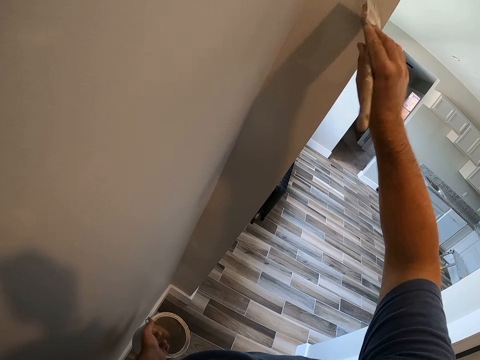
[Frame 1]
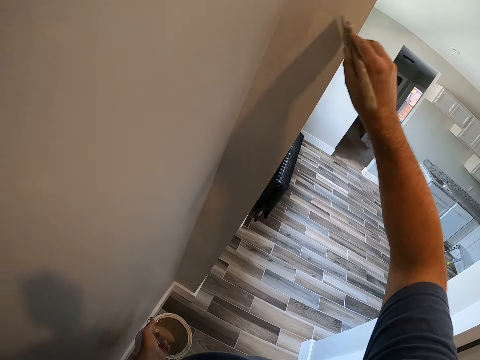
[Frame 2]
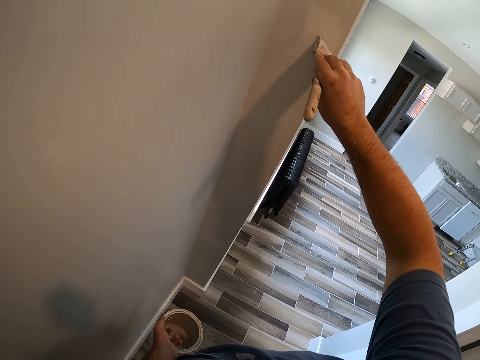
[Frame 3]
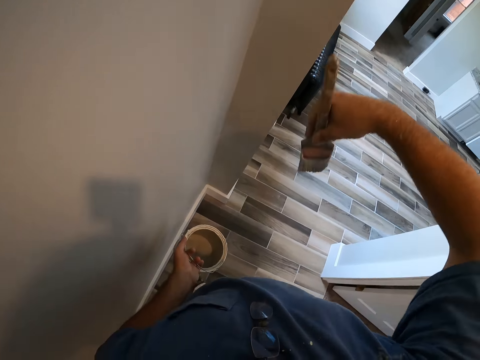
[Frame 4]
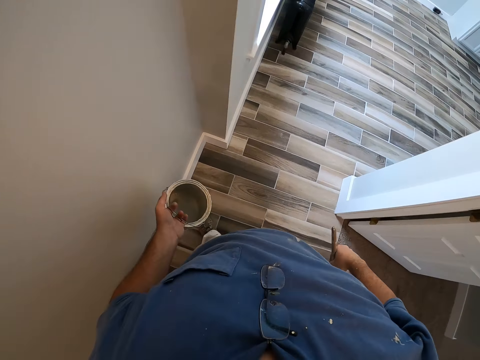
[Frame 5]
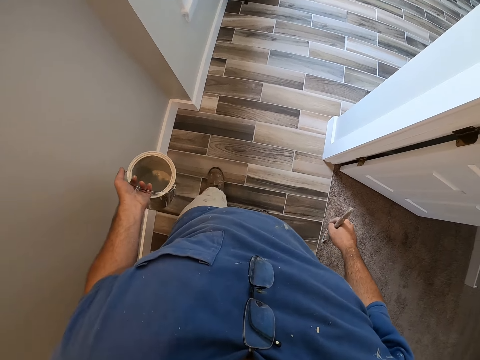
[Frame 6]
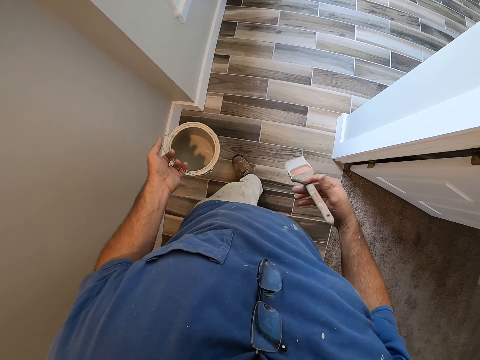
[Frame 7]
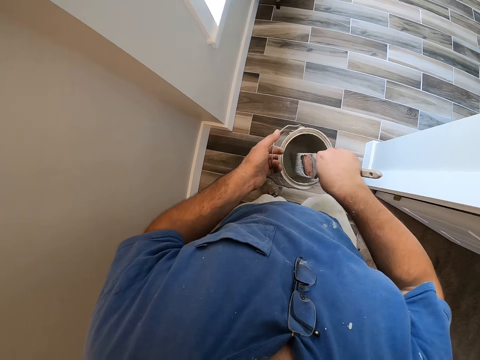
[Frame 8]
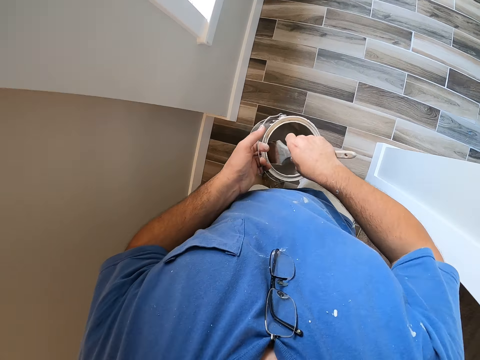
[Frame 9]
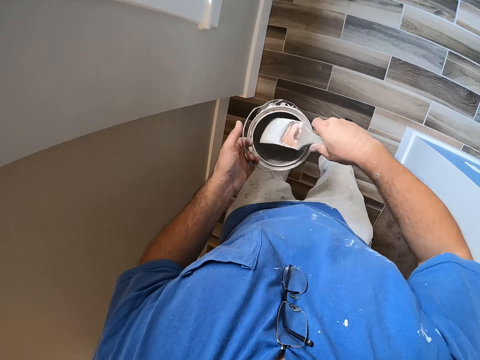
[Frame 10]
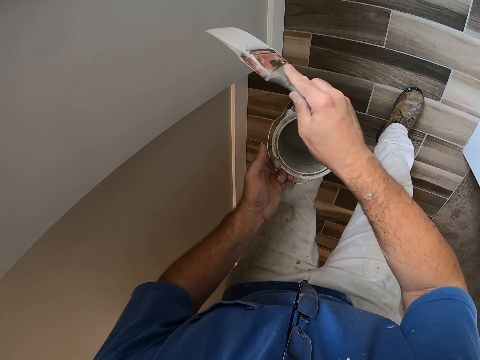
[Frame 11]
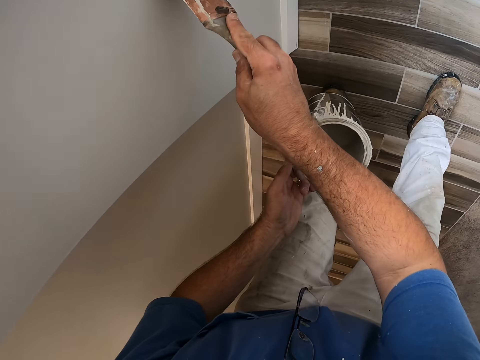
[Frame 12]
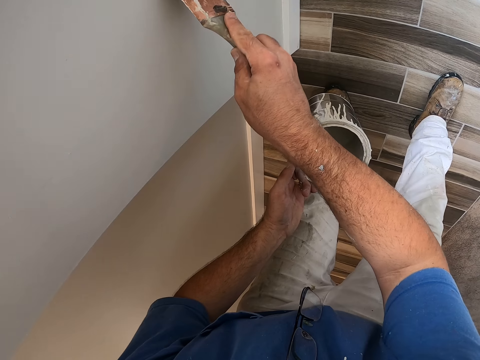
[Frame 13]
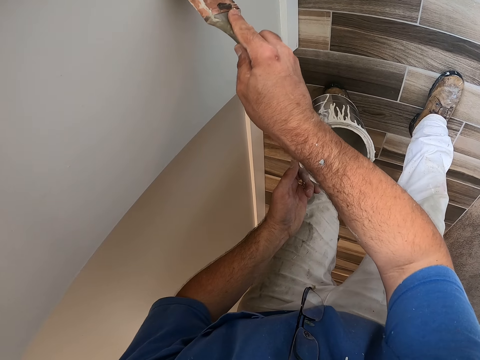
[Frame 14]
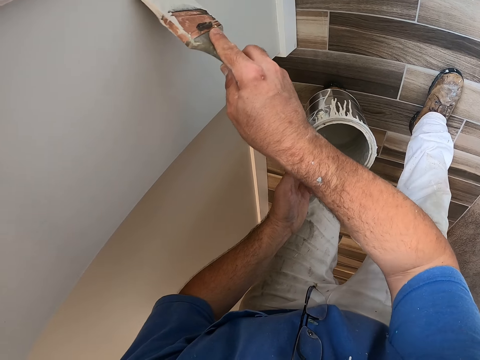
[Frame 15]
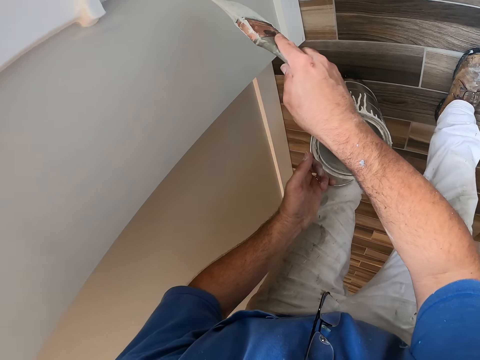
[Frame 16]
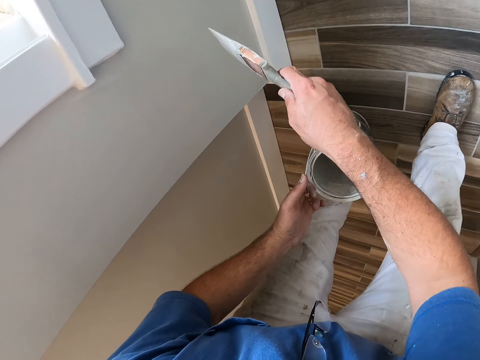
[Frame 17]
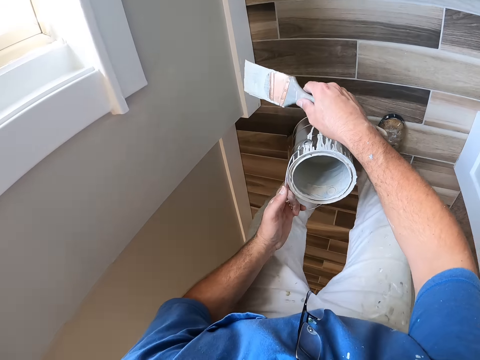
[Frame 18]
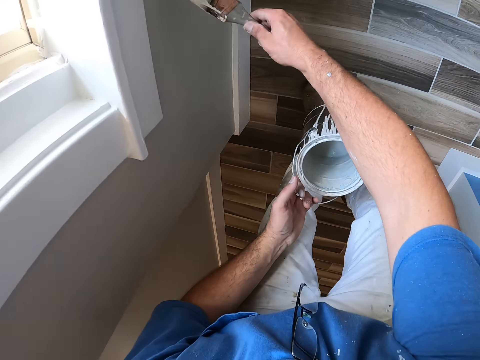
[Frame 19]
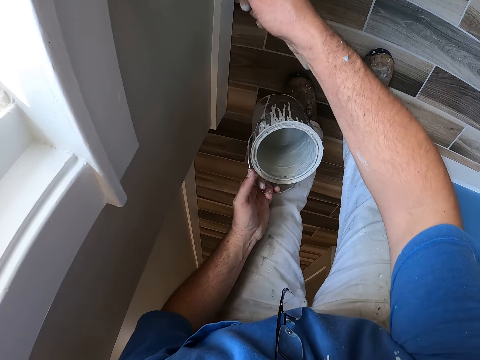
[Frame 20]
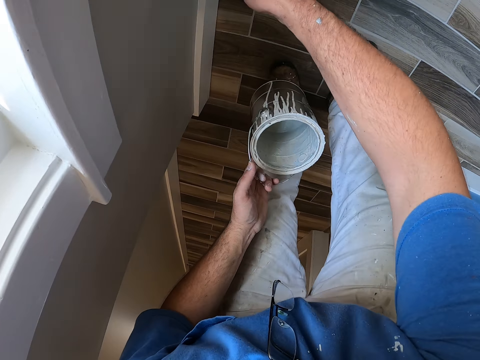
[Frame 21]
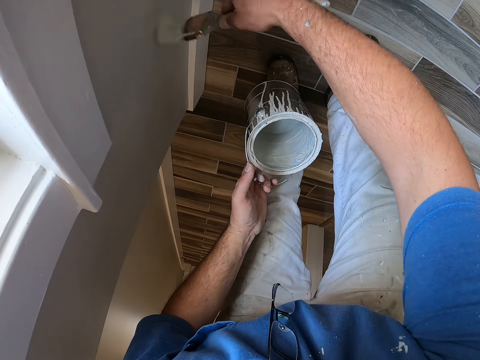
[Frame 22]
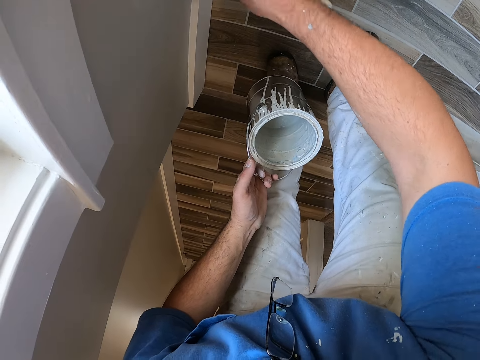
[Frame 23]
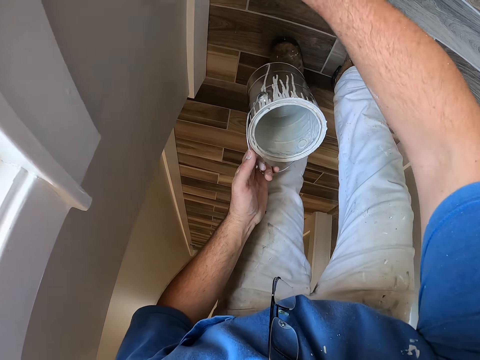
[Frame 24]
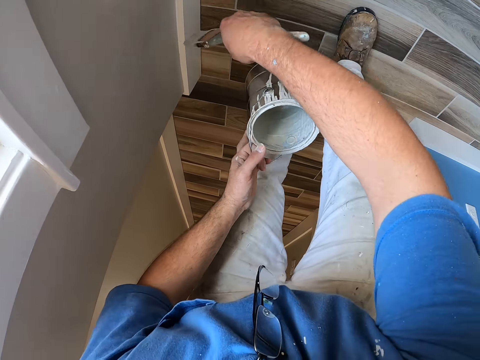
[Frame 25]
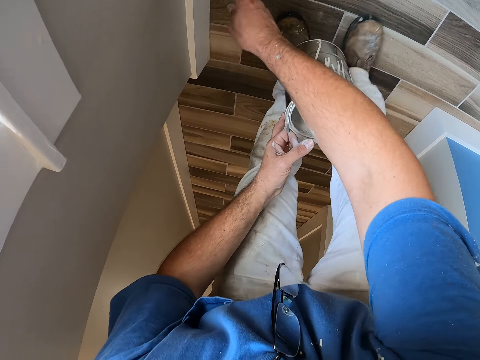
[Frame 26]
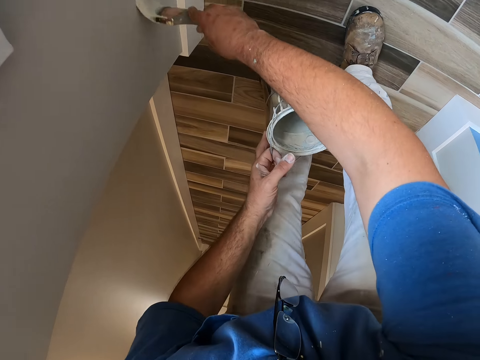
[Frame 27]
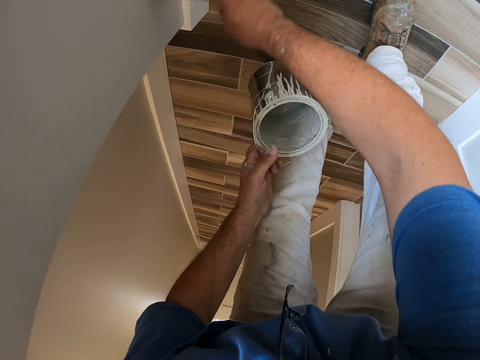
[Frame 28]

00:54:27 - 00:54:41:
The camera wearer pulls the brush off the wall. They dip the paint brush into the paint bucket or tin. They remove the brush from the tin. They paint another side of the wall near a window with the paint brush. They pull the brush off the wall. They step toward the wall and paint the wall with the brush.

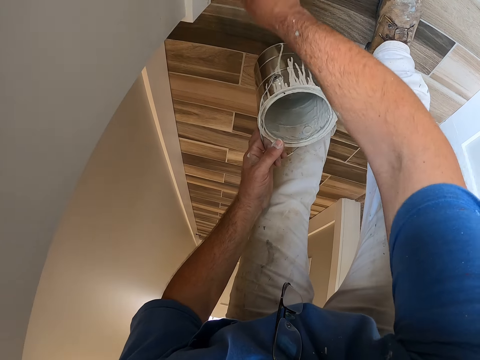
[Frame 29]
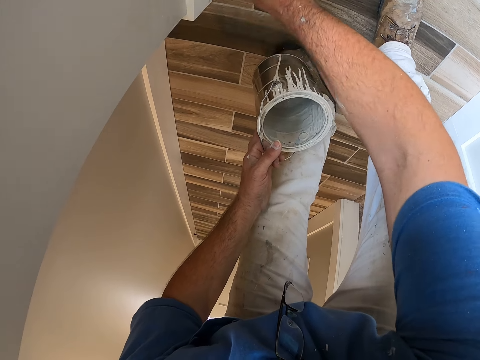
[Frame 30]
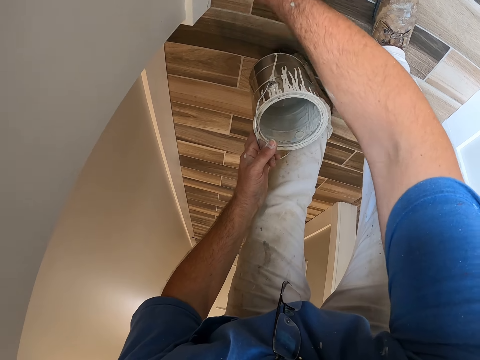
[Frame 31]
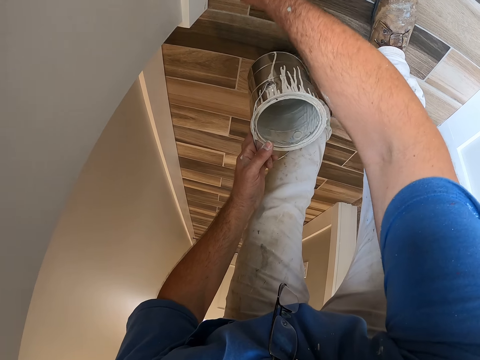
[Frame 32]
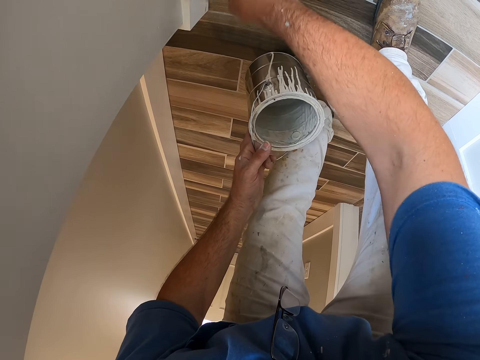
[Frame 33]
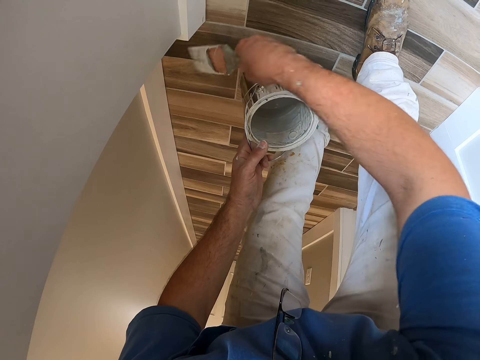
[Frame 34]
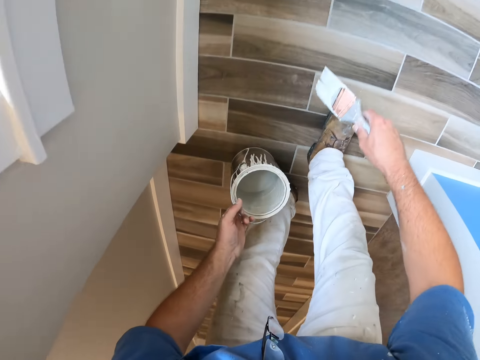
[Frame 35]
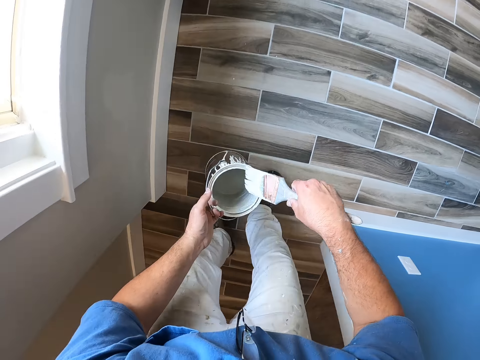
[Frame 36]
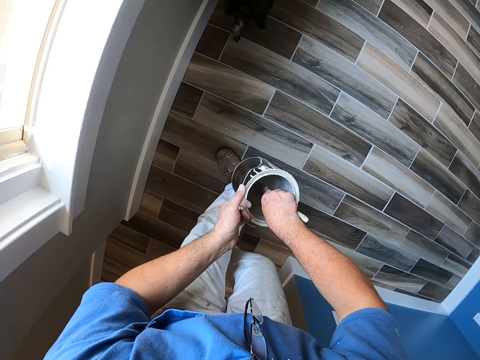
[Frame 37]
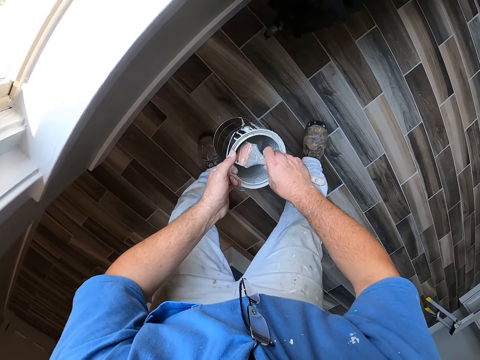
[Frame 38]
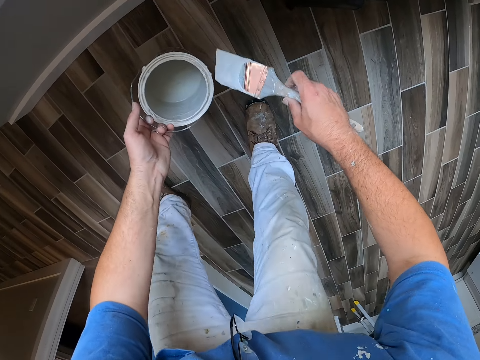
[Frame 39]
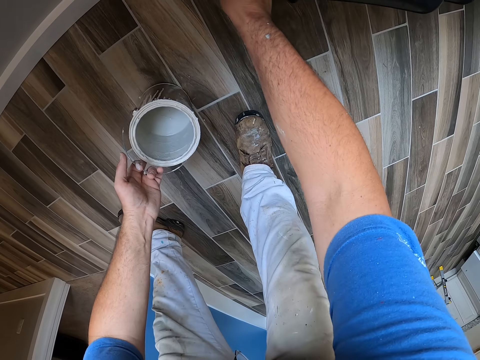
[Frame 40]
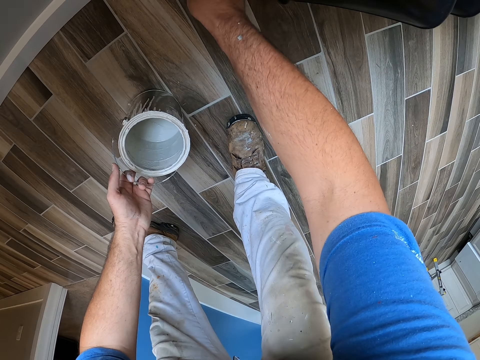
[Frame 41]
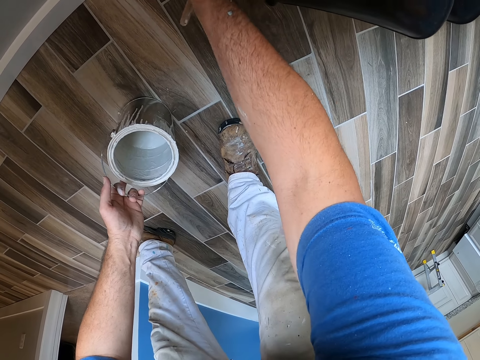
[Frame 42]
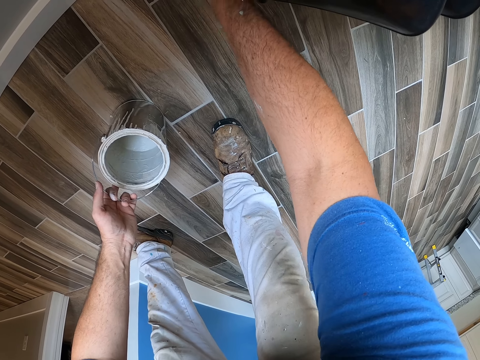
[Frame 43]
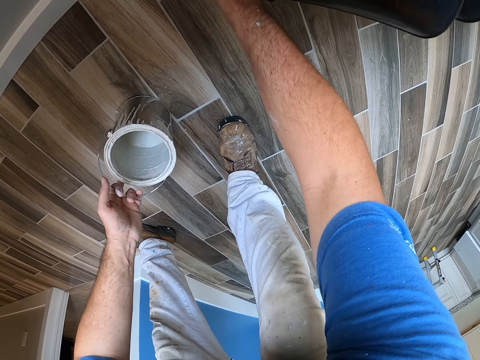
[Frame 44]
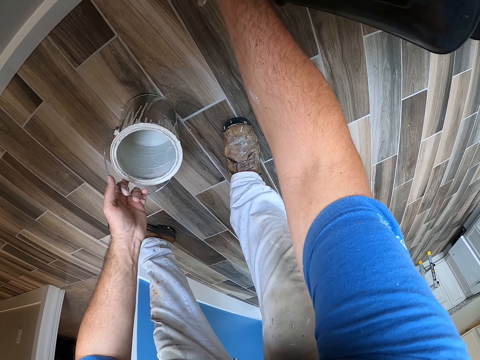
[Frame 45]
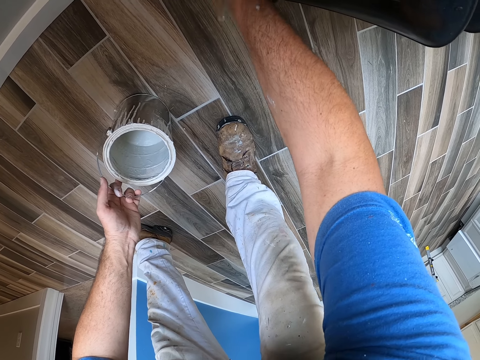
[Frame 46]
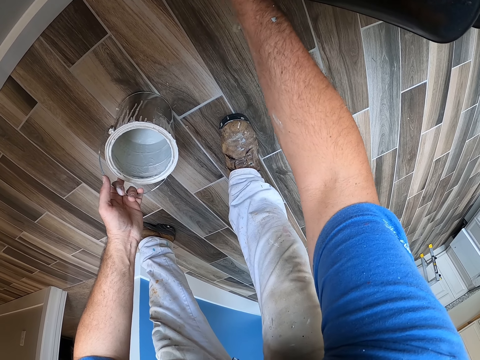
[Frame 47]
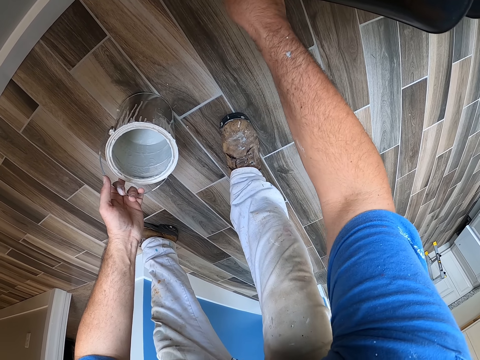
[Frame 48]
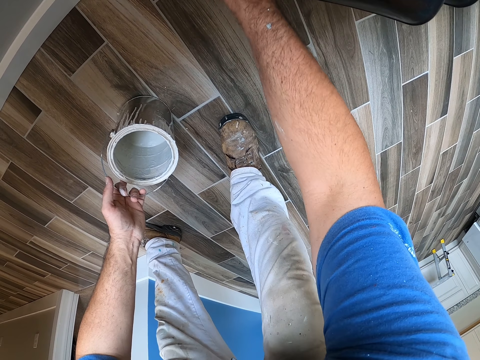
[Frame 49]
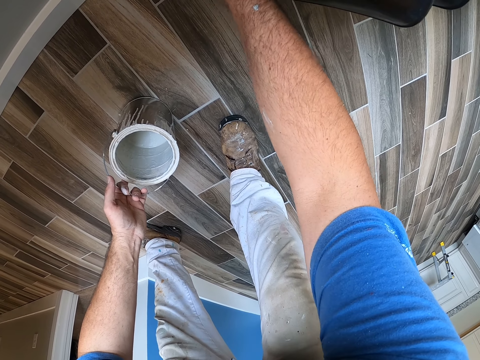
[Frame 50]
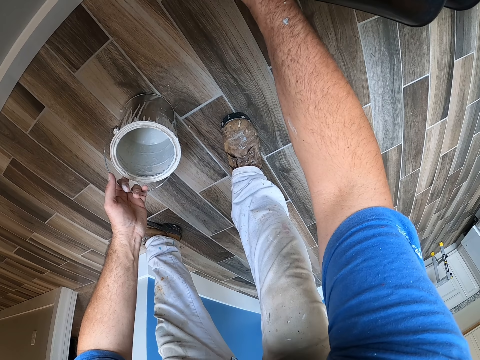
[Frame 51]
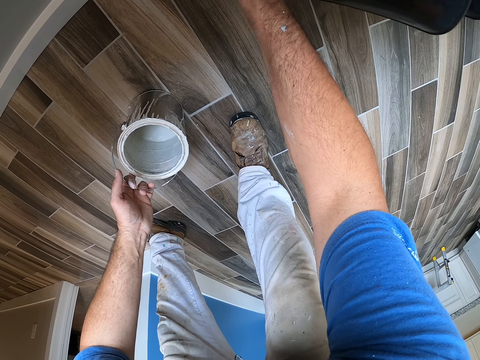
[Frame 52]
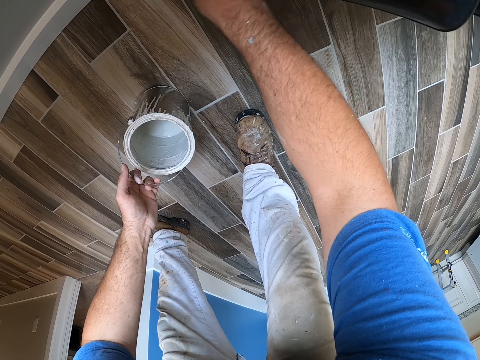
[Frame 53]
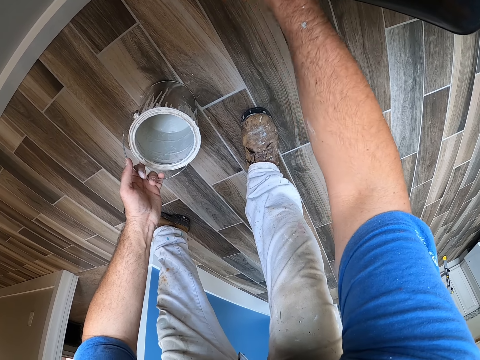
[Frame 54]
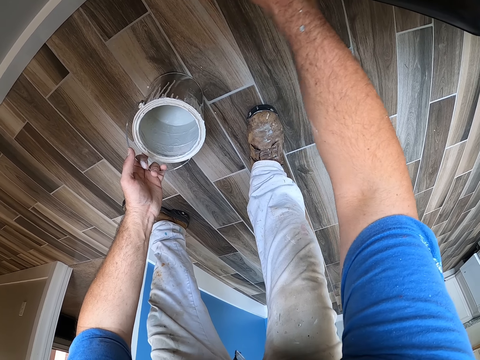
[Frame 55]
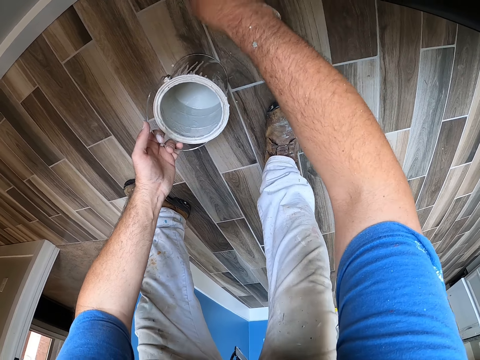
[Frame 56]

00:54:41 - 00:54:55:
The camera wearer pulls the brush off the wall. They dip the paint brush into the paint bucket or tin again. They walk around the room. They remove the brush from the tin. They place the paint bucket on the floor. They bend. They continue painting the wall near the window with the paint brush.
